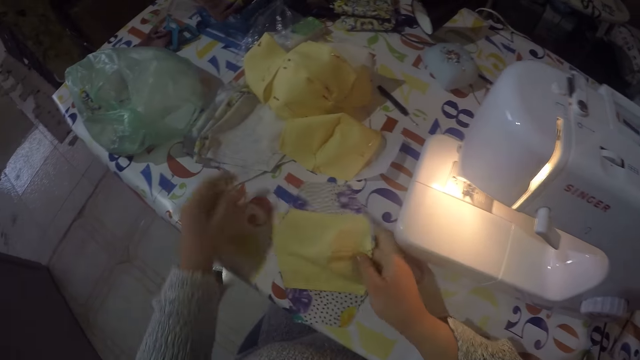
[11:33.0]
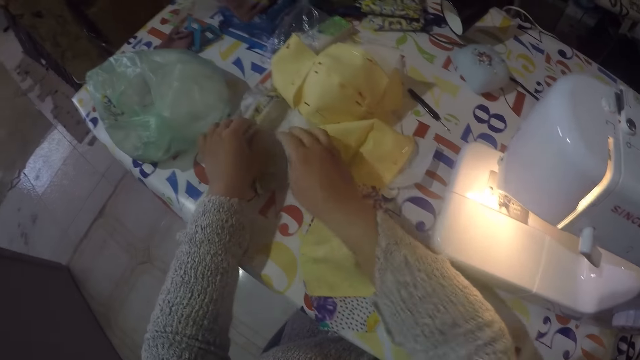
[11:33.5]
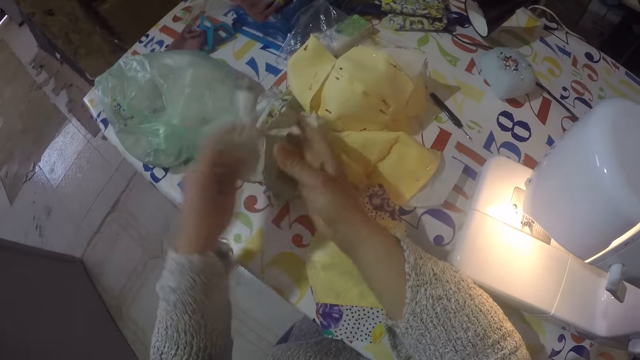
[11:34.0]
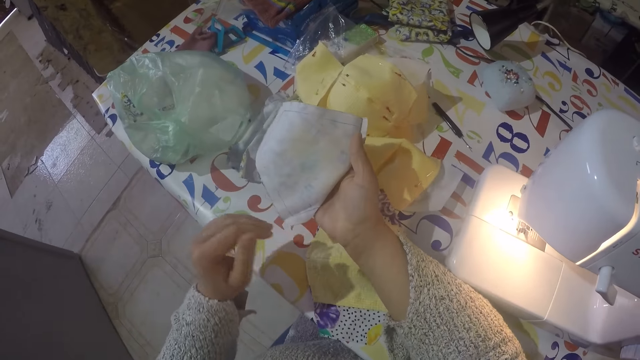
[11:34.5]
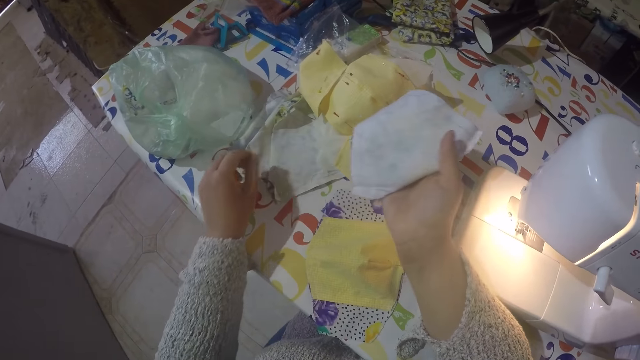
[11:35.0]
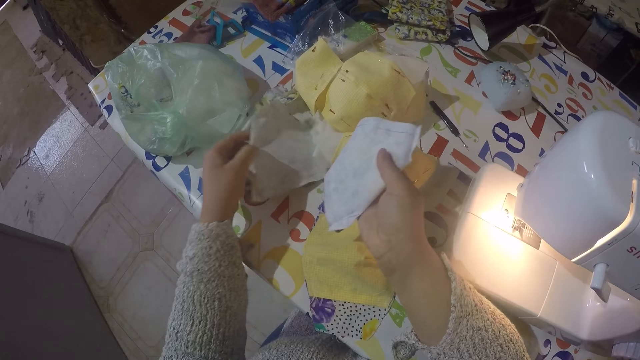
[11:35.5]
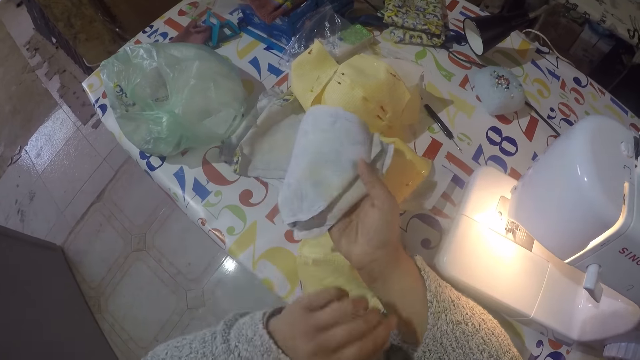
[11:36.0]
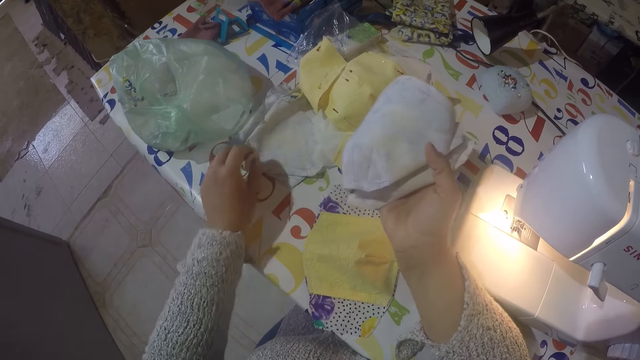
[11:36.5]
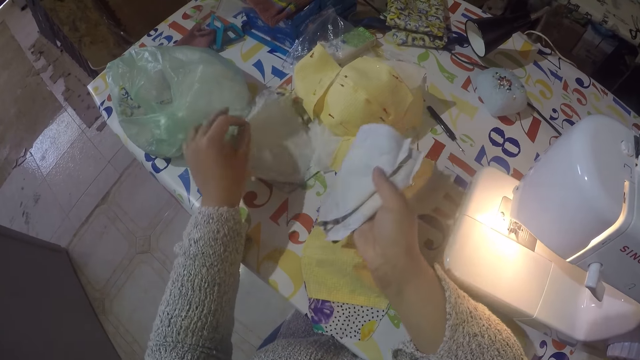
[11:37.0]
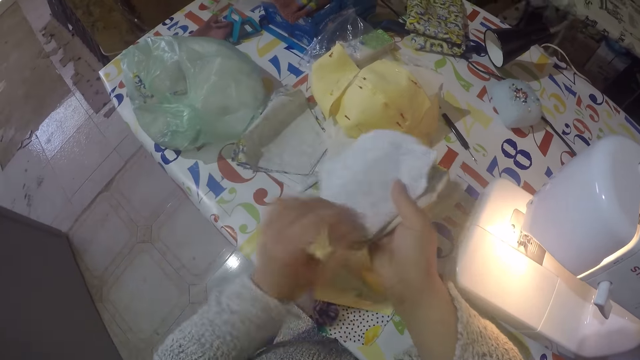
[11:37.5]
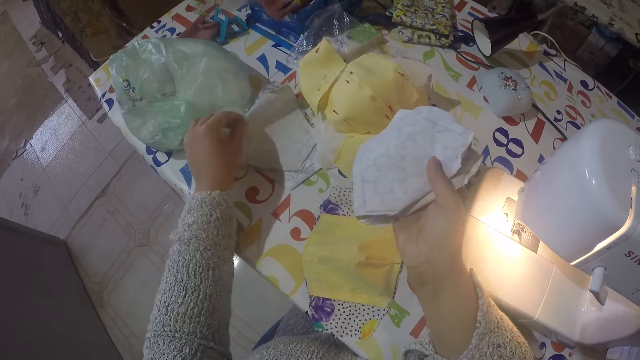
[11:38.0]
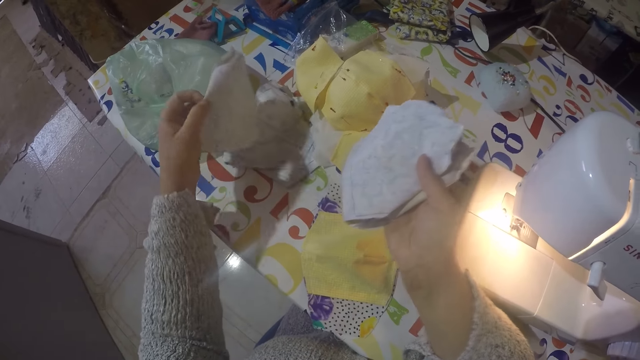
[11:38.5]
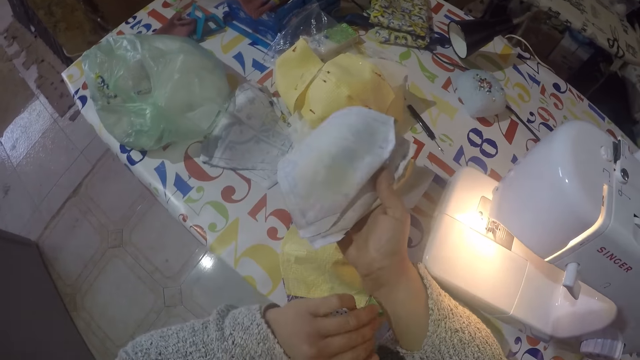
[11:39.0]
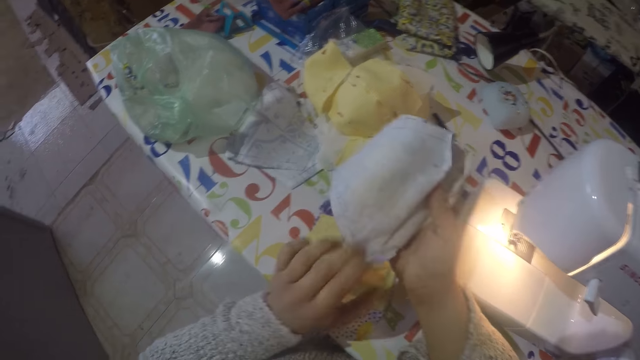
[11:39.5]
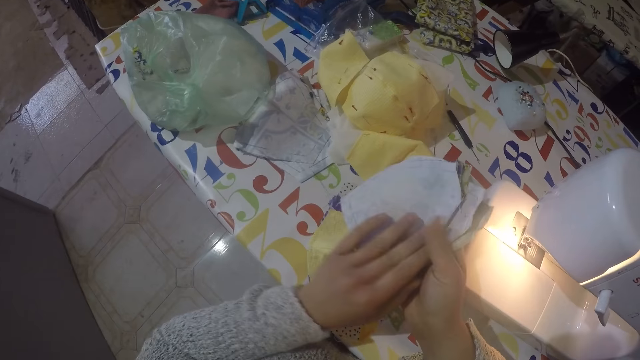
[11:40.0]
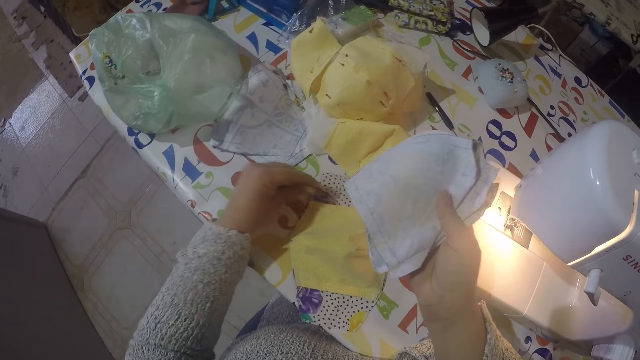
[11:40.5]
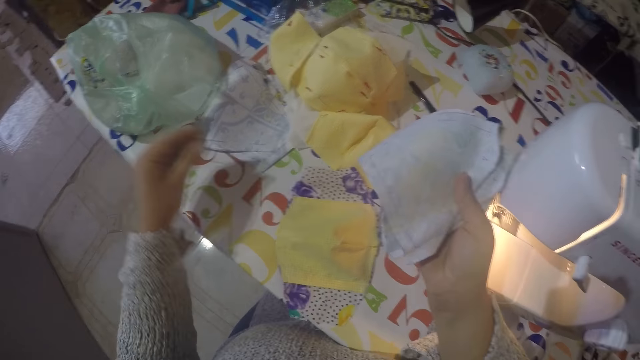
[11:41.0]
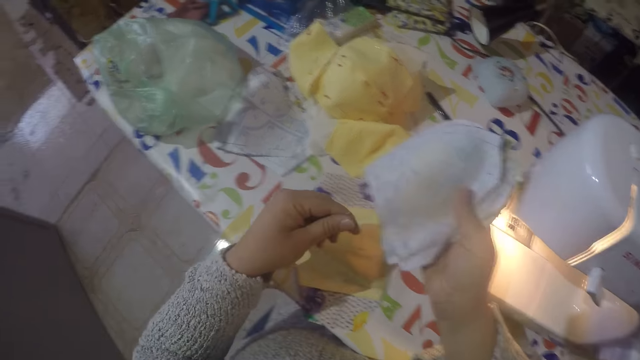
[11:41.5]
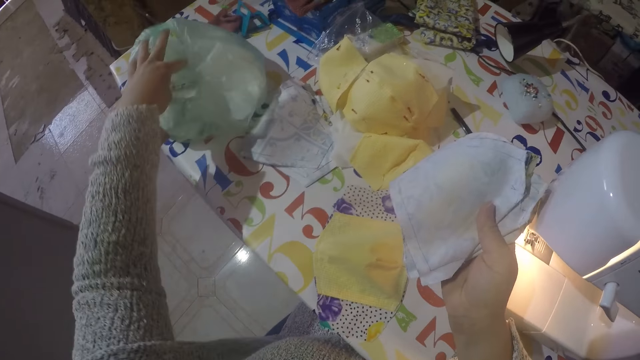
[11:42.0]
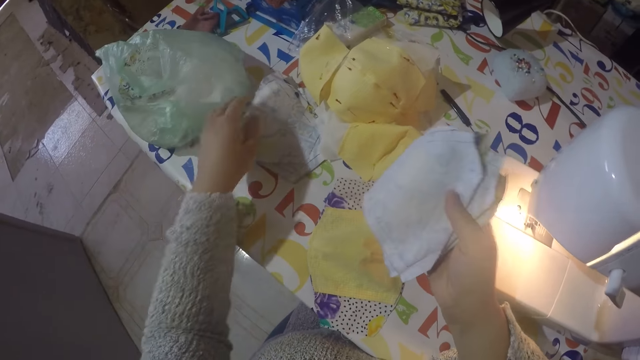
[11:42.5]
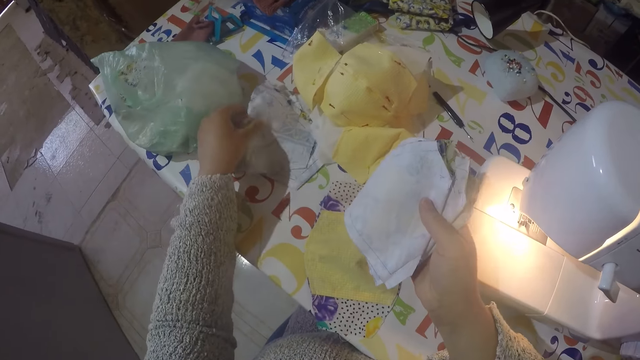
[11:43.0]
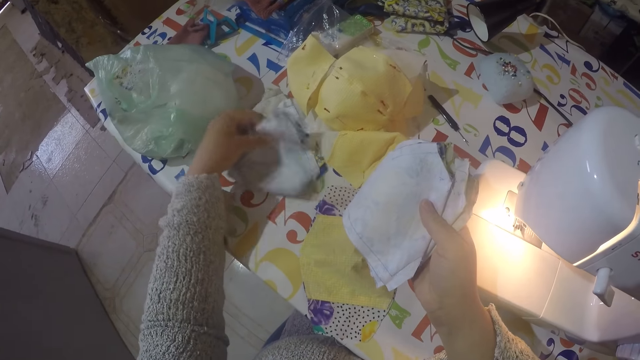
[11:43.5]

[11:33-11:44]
The camera wearer picks up pieces of clothes from the table. They count the ankara pieces.

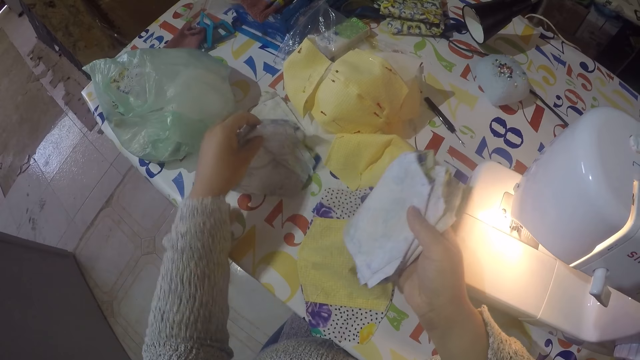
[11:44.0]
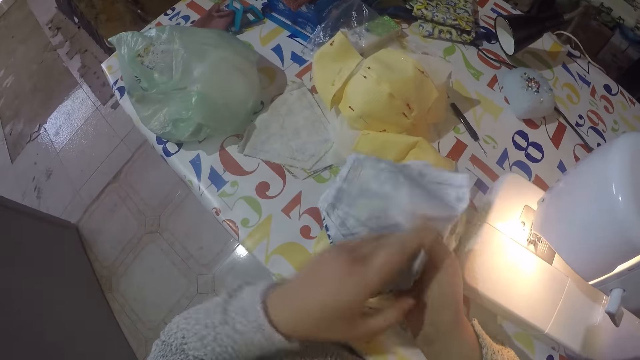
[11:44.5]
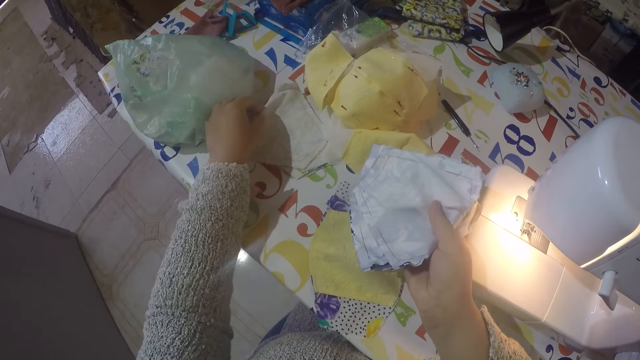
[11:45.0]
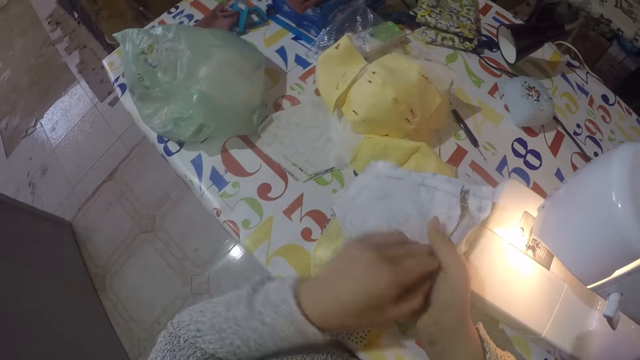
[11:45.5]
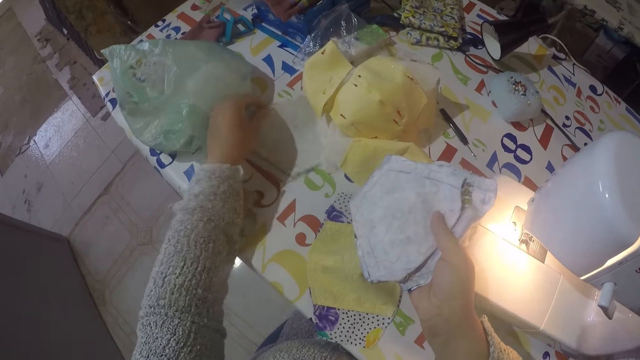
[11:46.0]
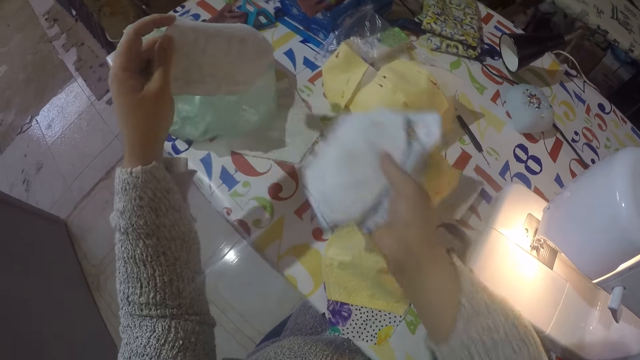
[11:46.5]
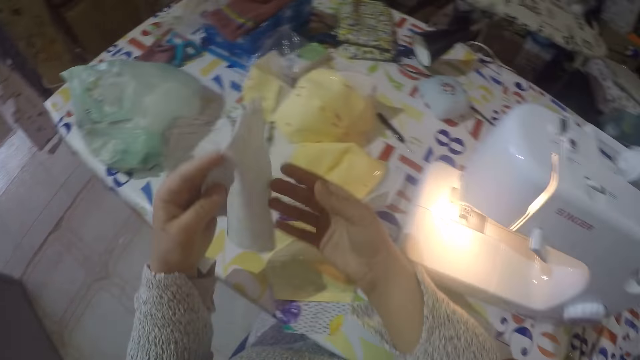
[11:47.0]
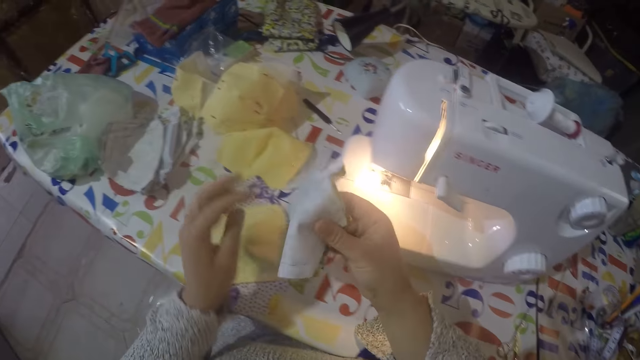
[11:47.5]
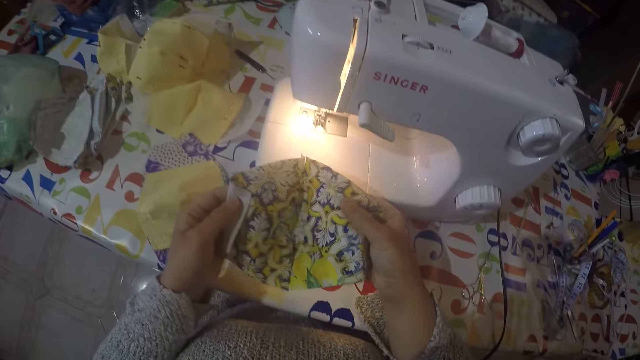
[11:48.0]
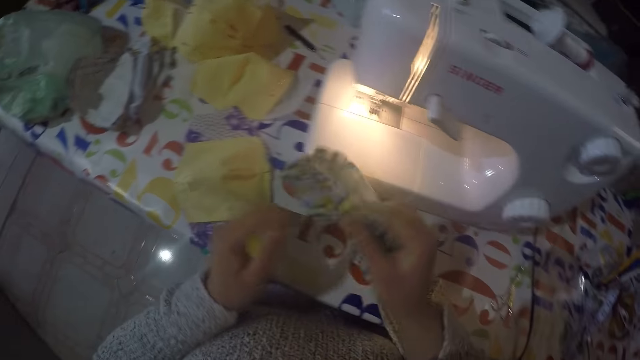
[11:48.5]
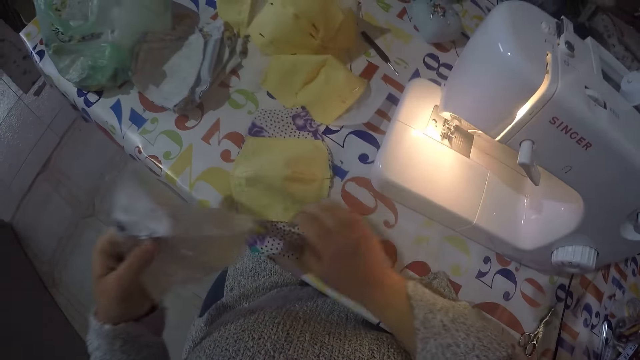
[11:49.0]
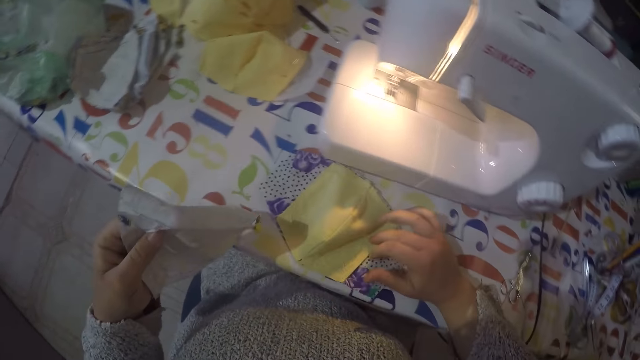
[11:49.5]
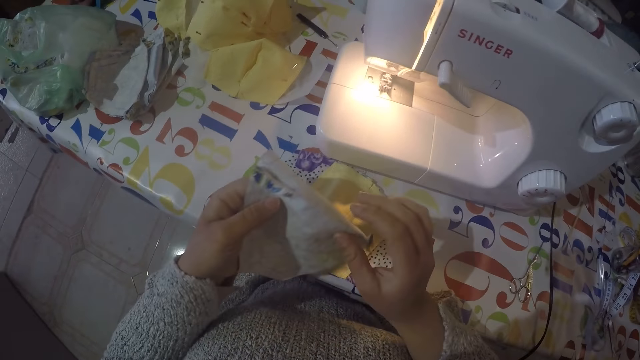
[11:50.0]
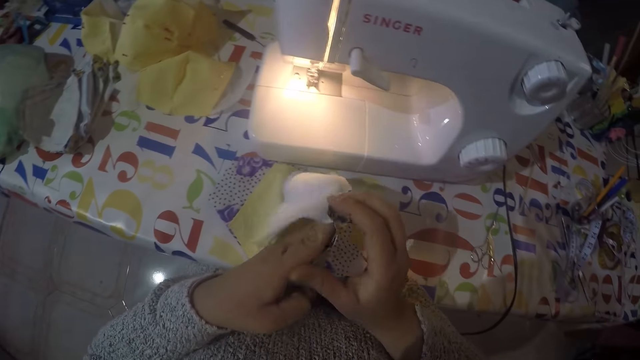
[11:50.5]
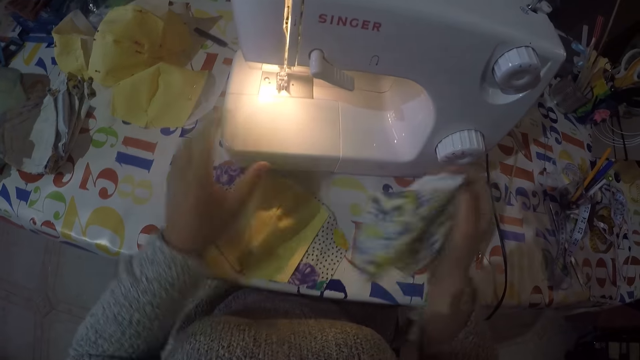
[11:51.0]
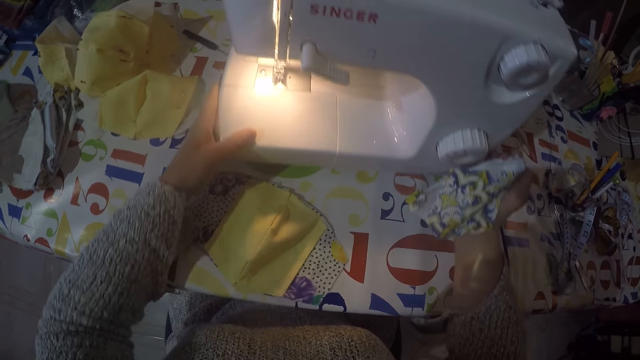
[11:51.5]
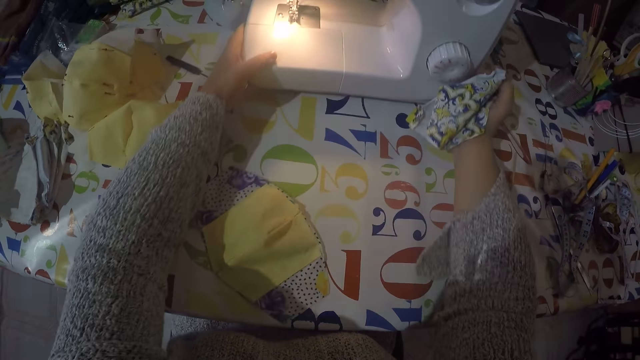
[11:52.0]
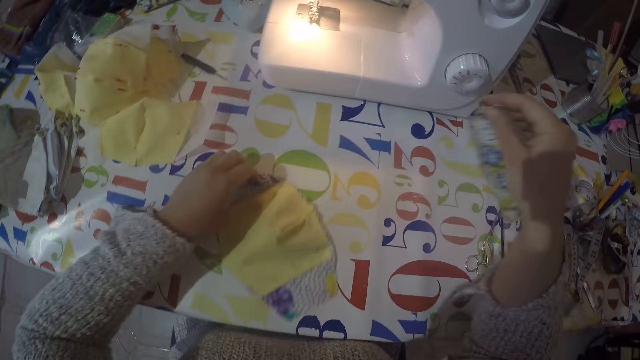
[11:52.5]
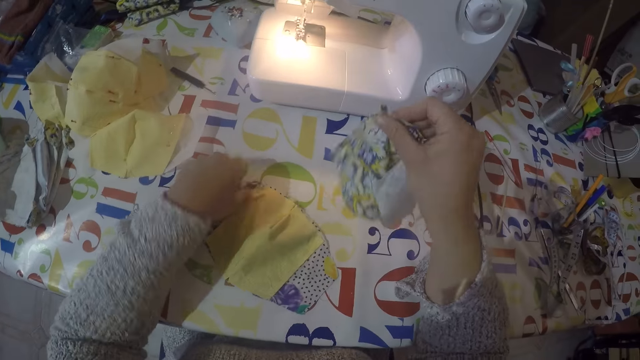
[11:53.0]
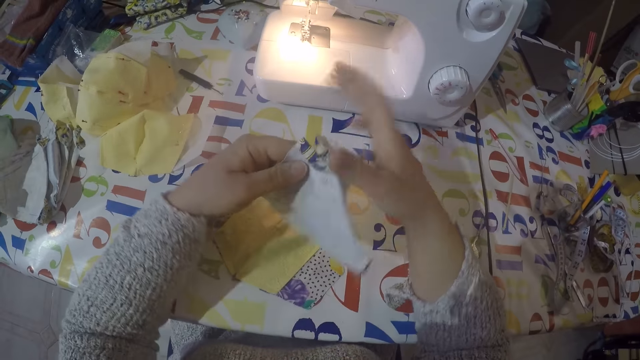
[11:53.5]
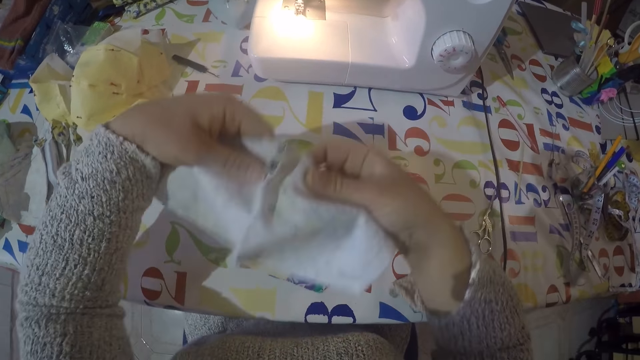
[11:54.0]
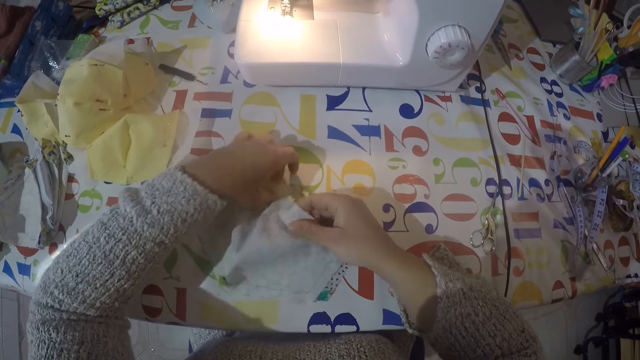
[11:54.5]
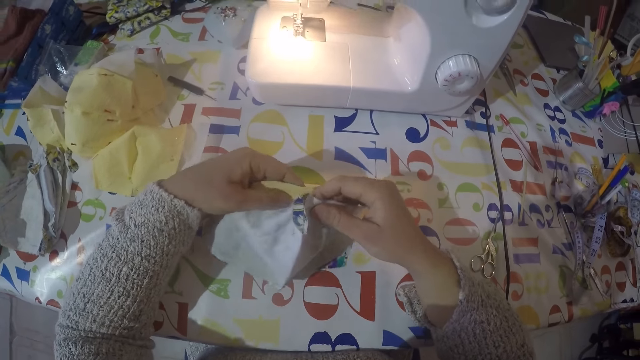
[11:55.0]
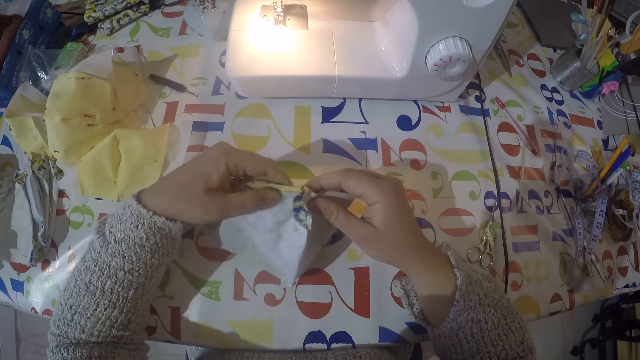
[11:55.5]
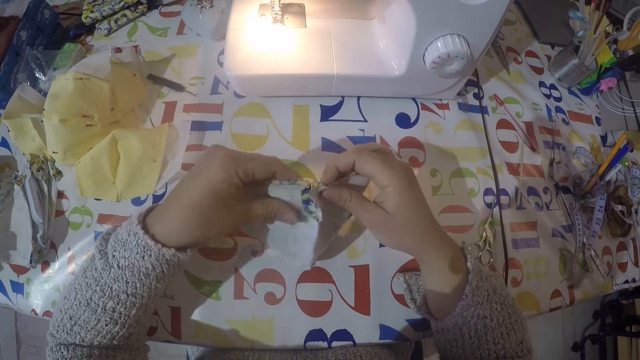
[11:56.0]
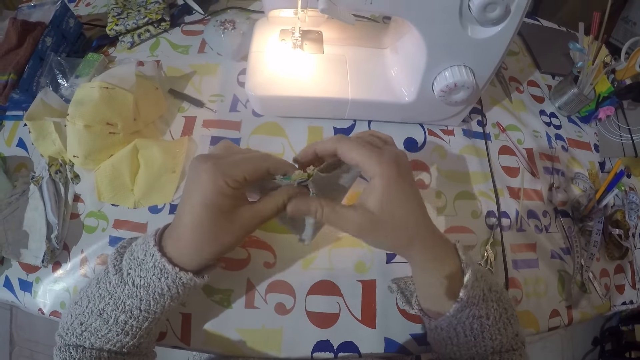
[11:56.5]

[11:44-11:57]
The camera wearer puts the clothes on the table. They pick up one ankara piece. They put the cut pieces of cloth together.
